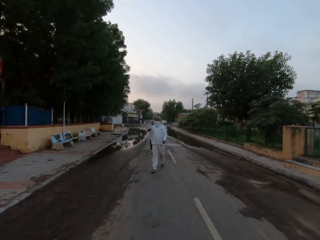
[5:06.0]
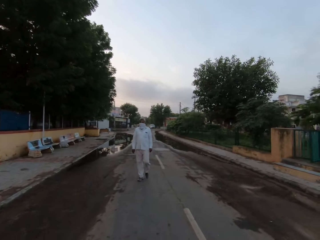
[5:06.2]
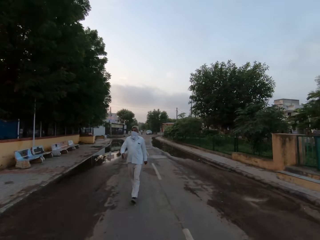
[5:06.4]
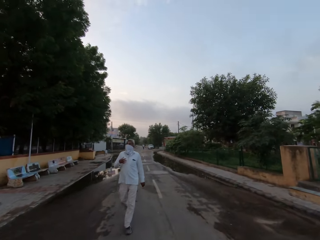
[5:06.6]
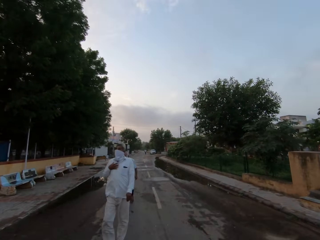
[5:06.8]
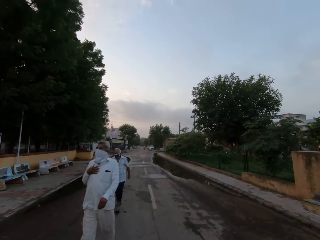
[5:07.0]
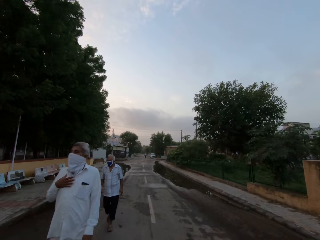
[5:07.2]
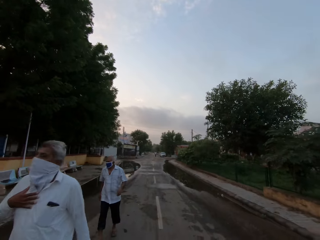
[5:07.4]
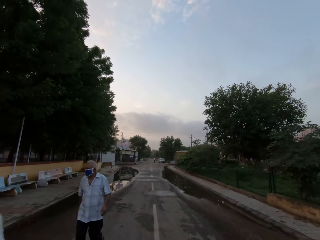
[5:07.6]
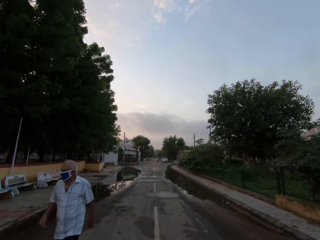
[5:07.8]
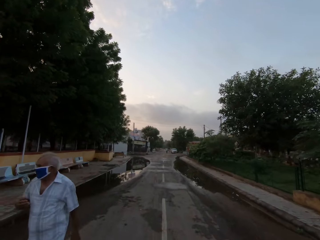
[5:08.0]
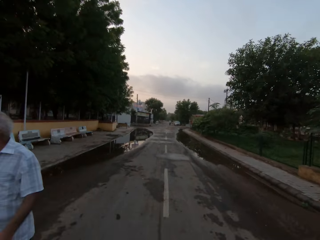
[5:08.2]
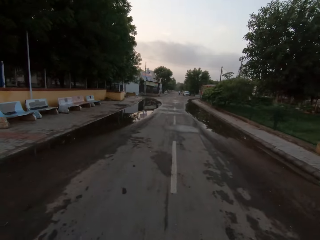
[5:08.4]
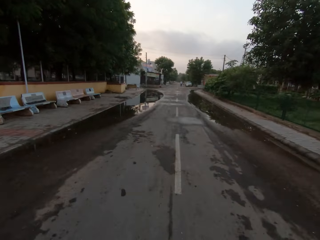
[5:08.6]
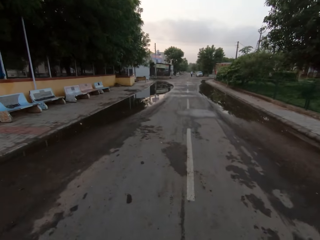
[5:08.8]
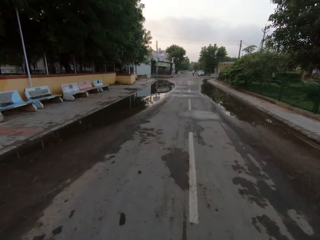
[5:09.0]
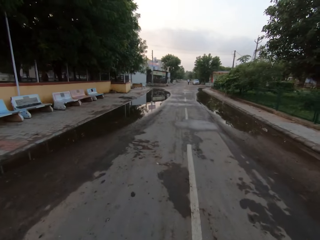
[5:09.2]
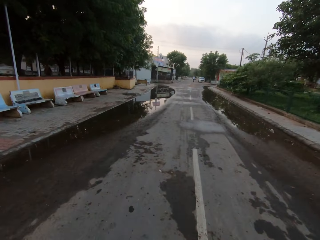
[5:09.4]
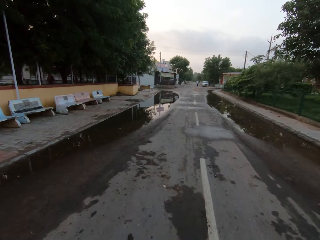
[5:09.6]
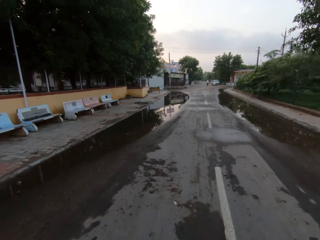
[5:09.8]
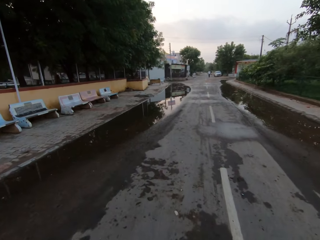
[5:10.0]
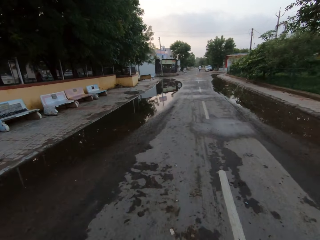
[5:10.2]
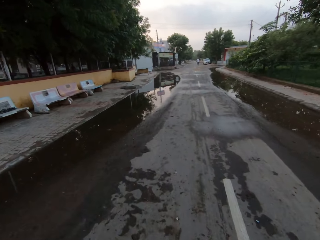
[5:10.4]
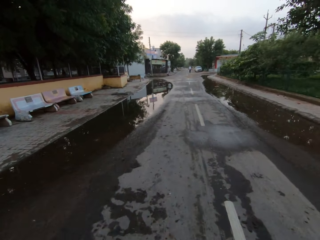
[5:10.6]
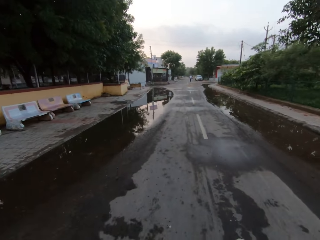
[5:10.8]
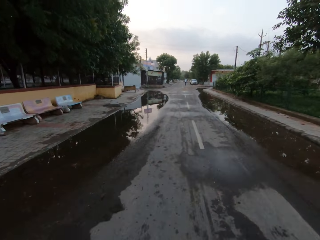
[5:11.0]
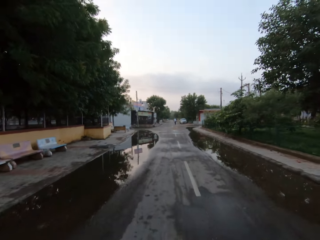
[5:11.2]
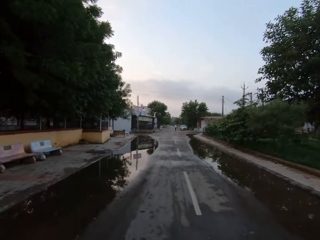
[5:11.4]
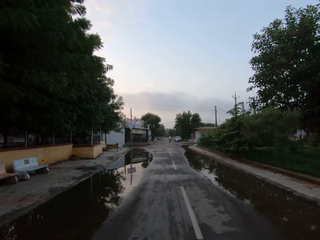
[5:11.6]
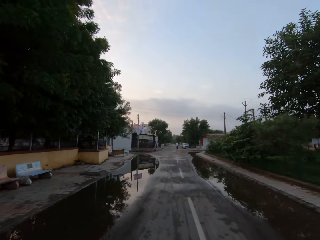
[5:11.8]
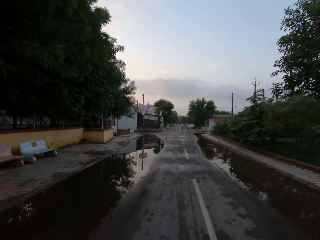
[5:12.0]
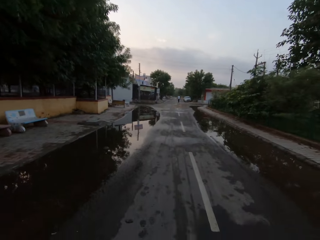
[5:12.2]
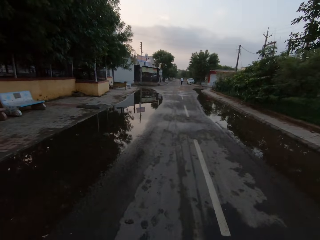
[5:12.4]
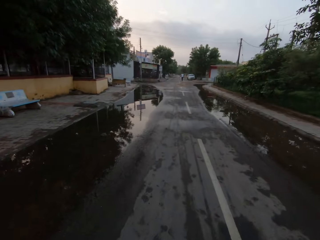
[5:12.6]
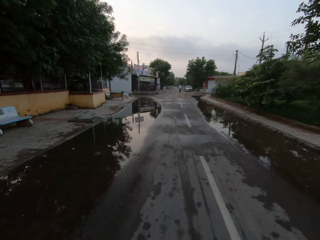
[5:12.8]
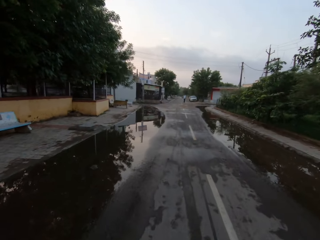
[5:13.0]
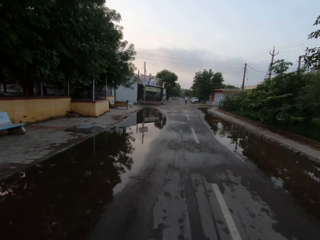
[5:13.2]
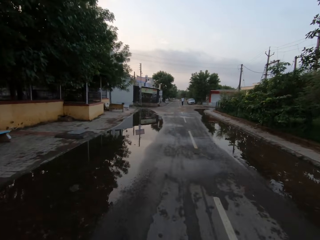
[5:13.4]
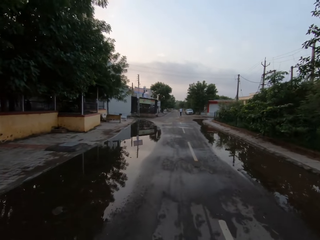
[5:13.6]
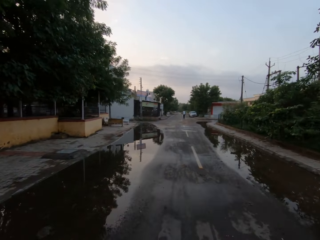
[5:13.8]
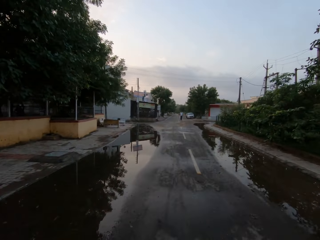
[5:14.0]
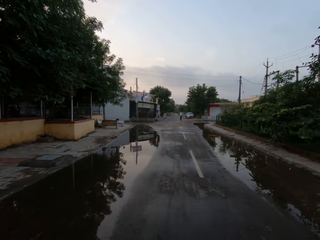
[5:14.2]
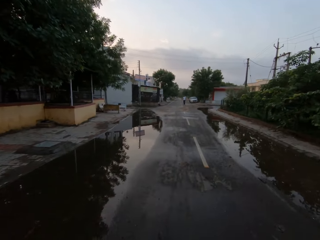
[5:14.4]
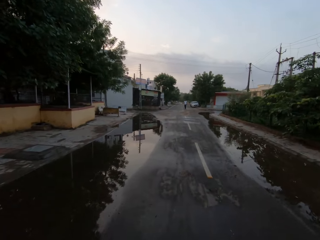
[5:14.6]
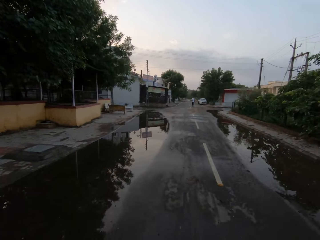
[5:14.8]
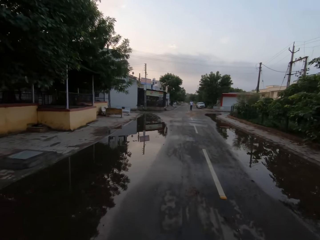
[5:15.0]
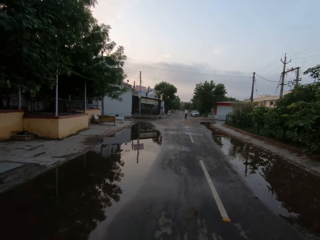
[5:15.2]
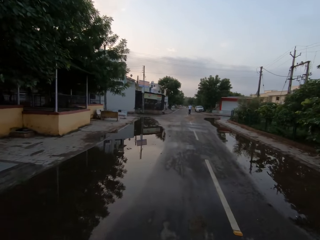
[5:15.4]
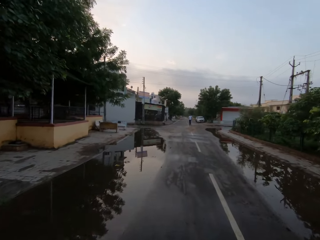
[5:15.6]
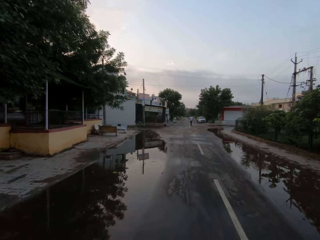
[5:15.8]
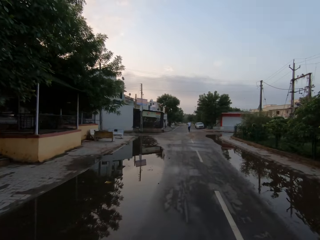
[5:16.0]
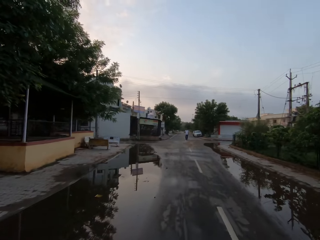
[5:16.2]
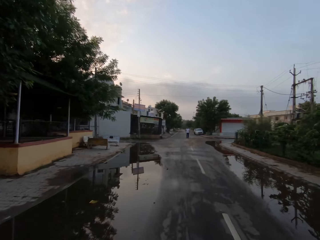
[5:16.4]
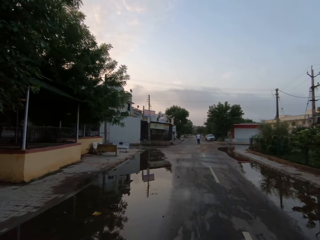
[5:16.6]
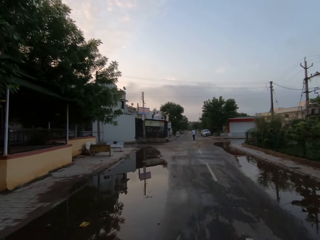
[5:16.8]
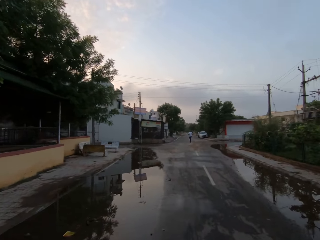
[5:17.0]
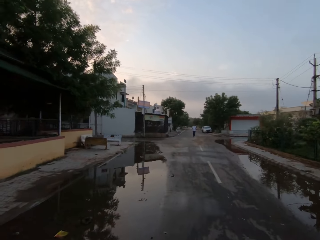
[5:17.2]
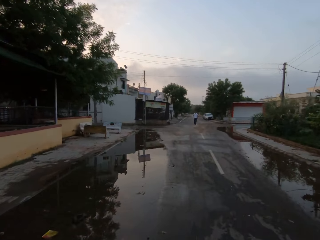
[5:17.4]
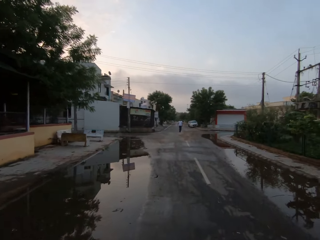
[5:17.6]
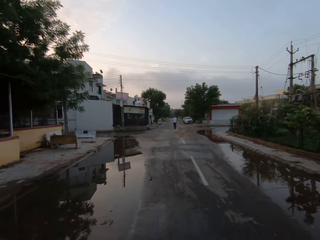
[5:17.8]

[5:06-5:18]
A man walks past the camera wearer and another man. Another man walks past the camera wearer and the other man.

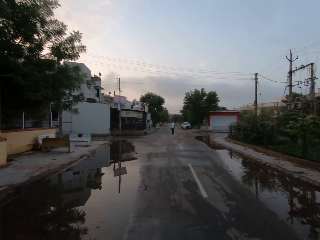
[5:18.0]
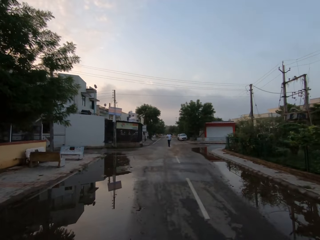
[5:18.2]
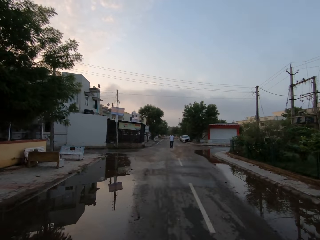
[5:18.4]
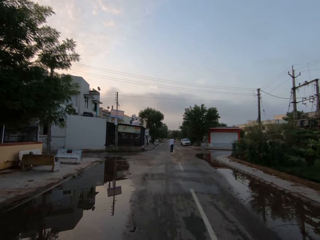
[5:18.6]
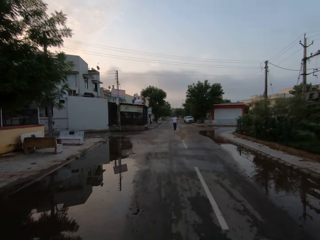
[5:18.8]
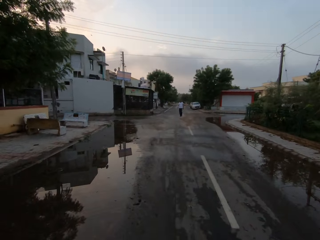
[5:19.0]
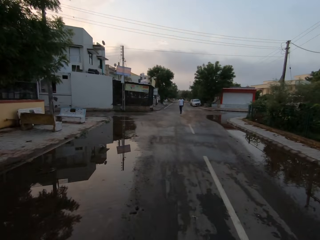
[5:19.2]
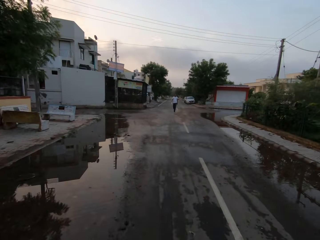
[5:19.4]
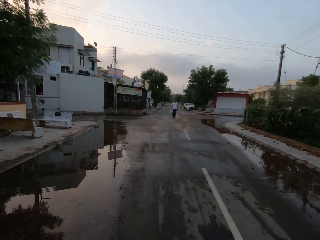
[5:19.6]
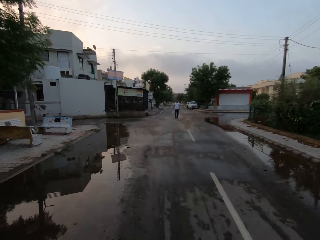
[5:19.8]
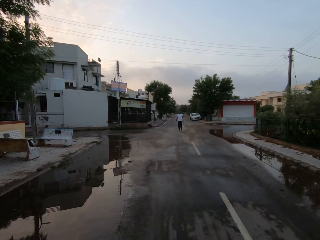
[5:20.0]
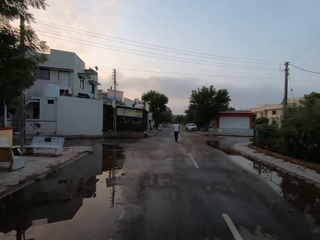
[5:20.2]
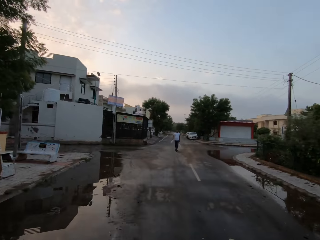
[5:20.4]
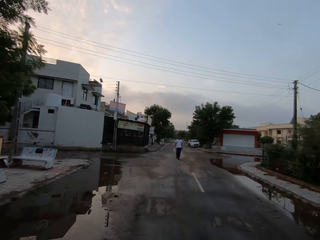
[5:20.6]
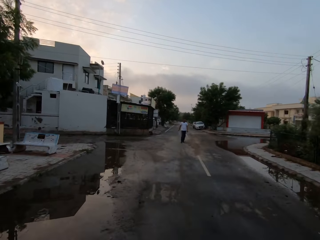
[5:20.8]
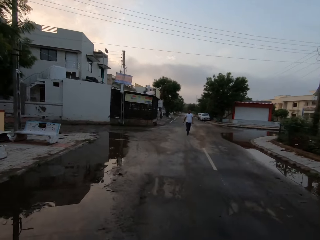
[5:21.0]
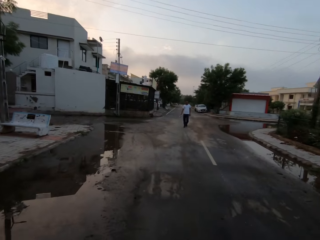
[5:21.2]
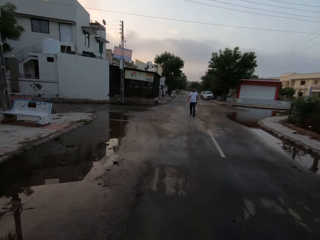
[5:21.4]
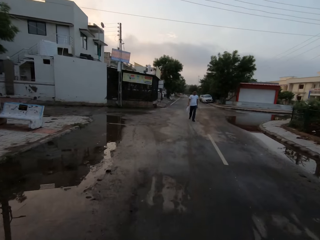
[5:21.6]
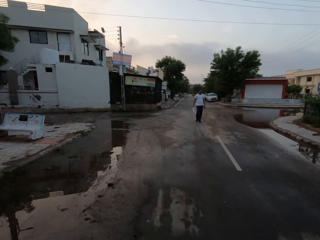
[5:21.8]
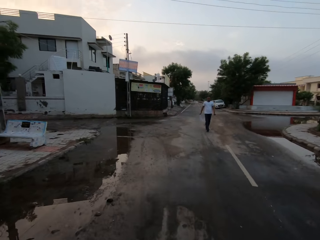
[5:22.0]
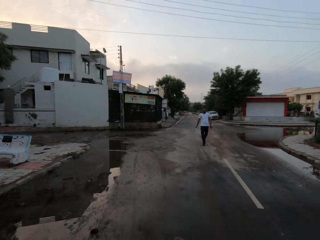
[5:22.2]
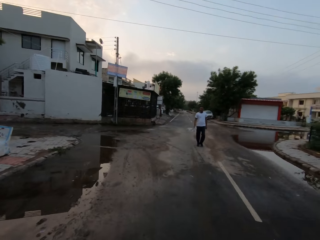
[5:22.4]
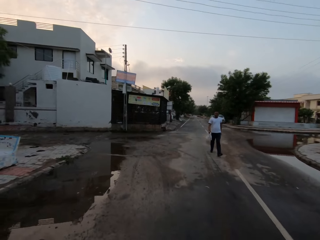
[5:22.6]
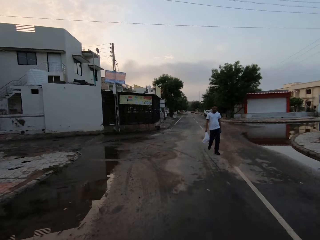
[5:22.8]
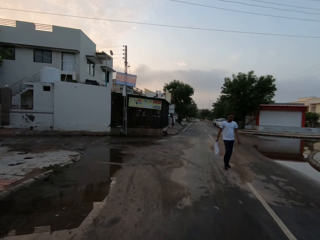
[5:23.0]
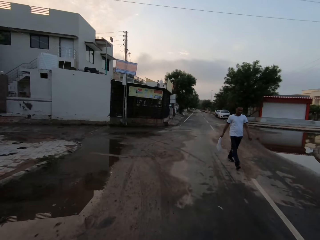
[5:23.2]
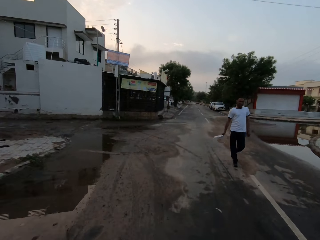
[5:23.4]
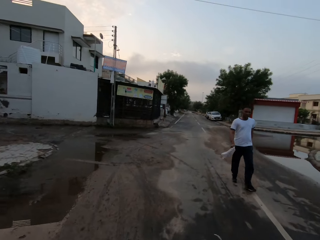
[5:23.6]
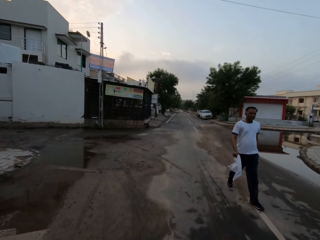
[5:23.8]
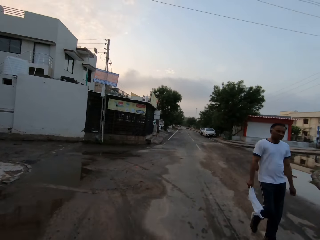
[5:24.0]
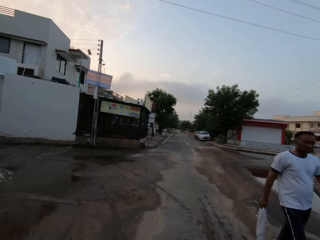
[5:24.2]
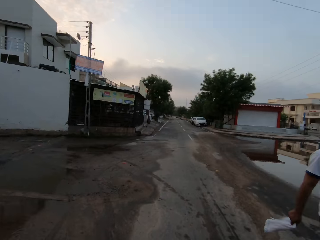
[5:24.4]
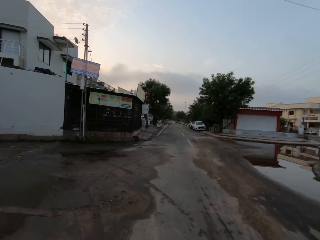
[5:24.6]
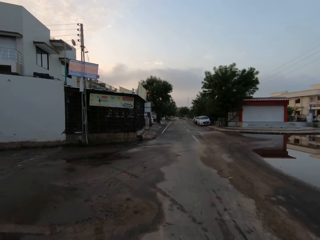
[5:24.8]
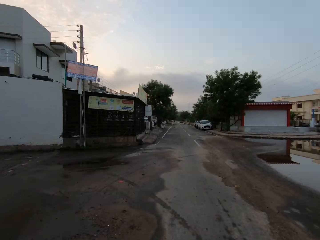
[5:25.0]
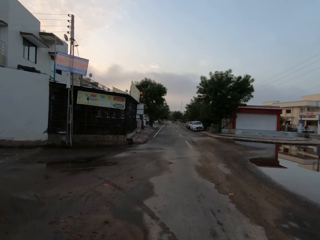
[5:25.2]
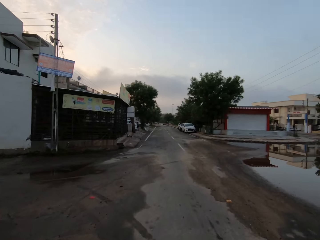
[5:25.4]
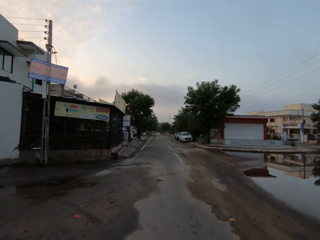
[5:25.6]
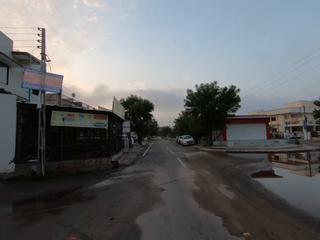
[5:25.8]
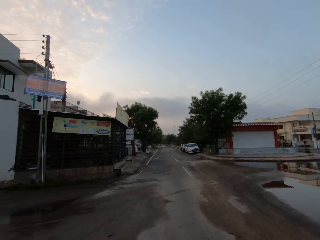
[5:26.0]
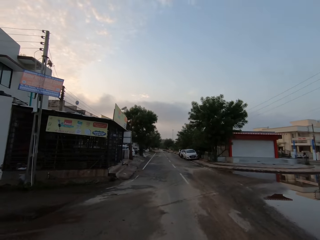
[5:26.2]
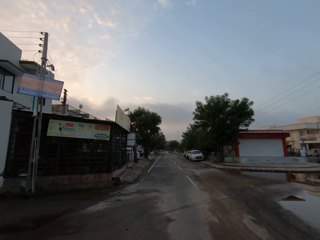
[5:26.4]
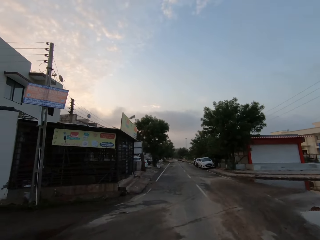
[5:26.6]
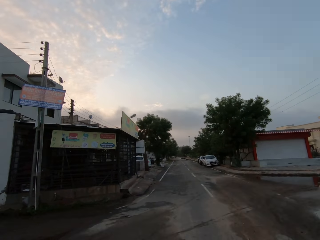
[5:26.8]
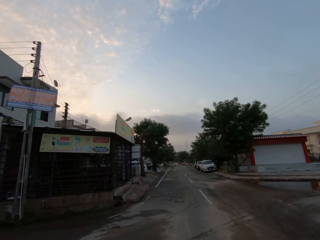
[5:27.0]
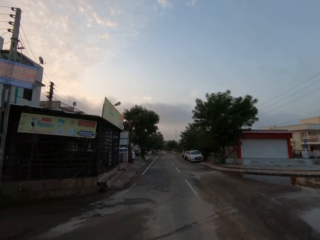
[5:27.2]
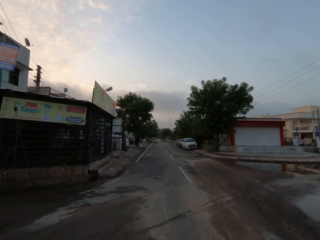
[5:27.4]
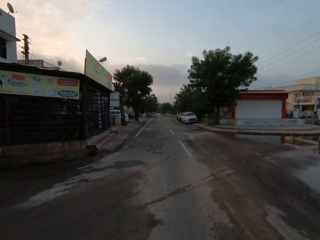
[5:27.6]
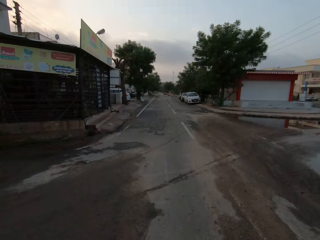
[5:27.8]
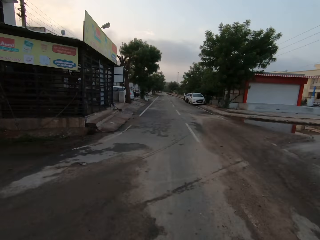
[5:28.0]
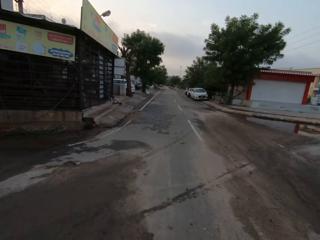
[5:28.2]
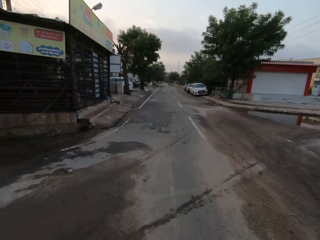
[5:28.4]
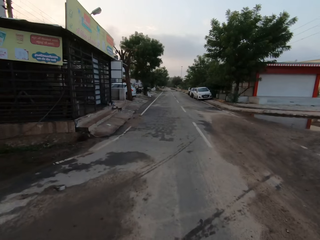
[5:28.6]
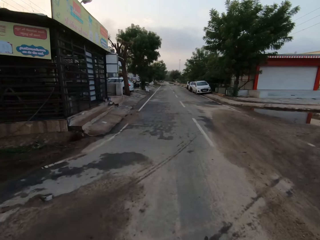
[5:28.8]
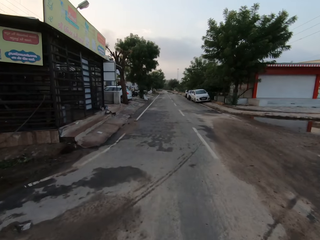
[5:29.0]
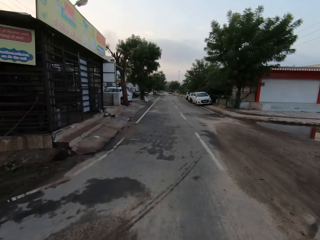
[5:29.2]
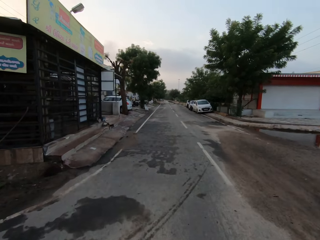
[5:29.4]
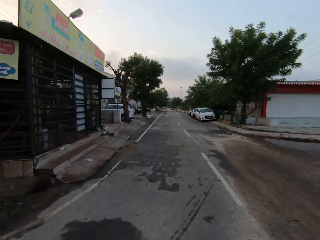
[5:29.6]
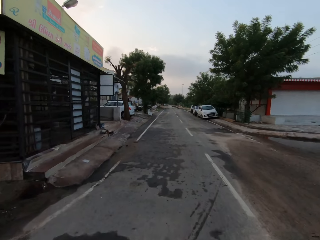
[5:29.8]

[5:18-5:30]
A man walks past the camera wearer and another man.
